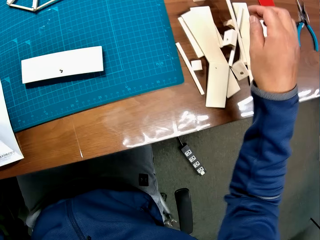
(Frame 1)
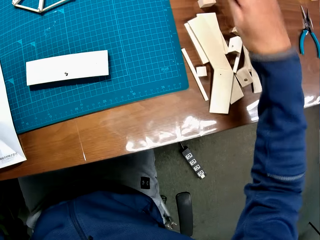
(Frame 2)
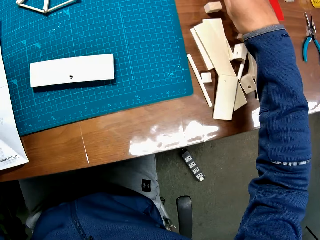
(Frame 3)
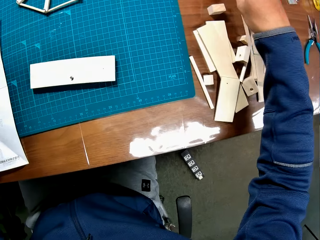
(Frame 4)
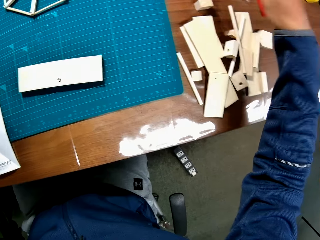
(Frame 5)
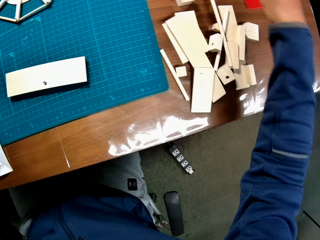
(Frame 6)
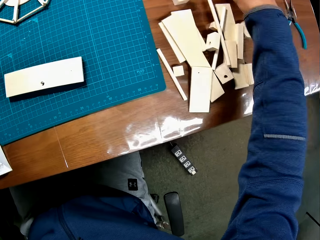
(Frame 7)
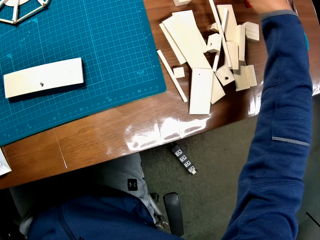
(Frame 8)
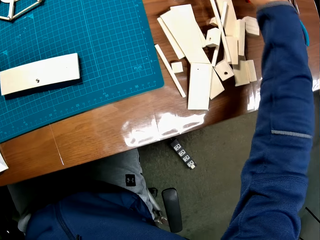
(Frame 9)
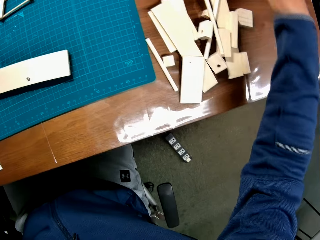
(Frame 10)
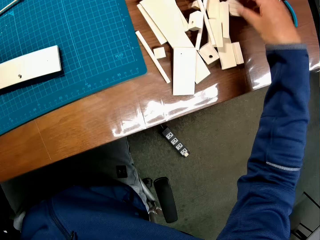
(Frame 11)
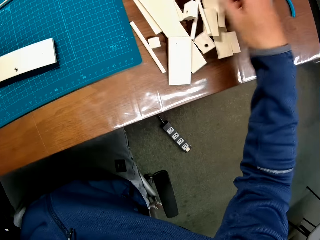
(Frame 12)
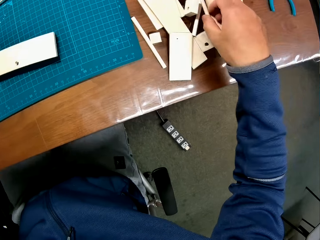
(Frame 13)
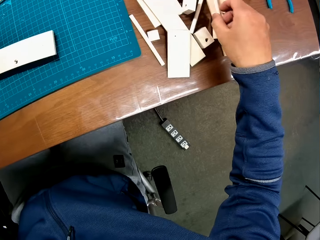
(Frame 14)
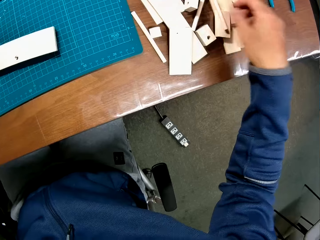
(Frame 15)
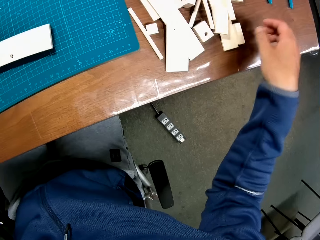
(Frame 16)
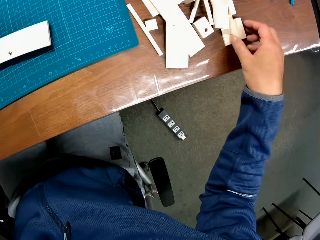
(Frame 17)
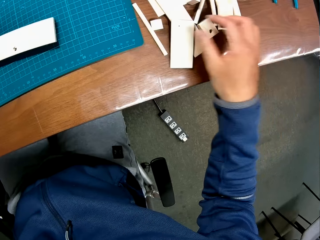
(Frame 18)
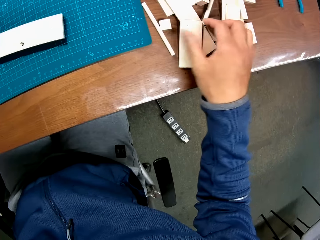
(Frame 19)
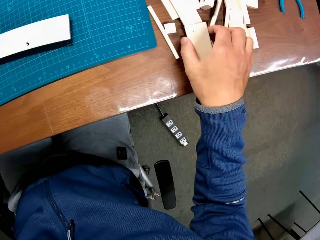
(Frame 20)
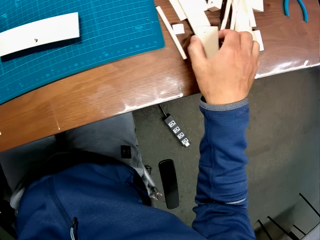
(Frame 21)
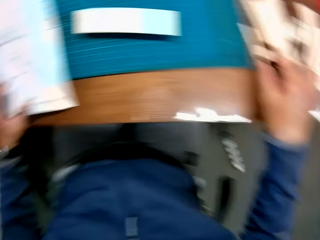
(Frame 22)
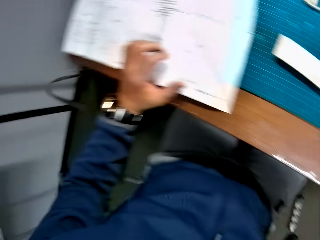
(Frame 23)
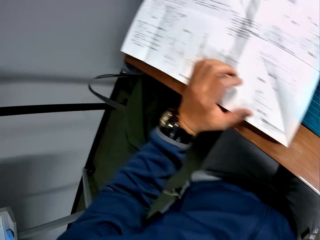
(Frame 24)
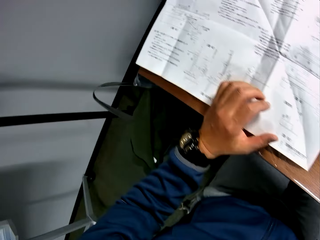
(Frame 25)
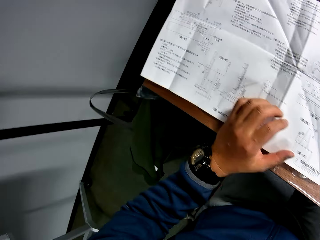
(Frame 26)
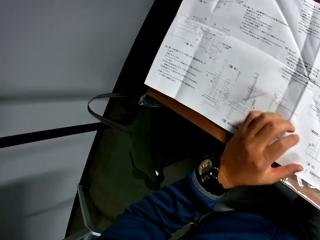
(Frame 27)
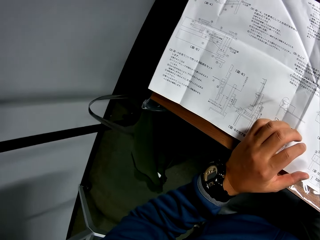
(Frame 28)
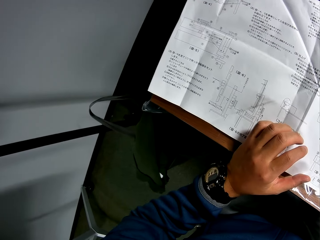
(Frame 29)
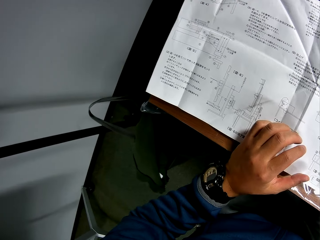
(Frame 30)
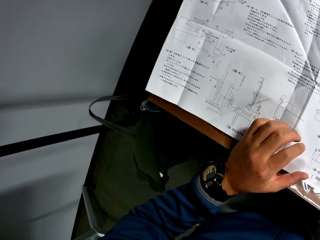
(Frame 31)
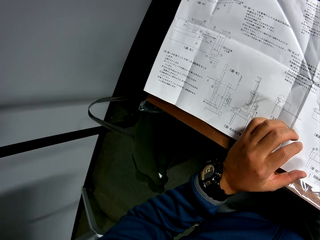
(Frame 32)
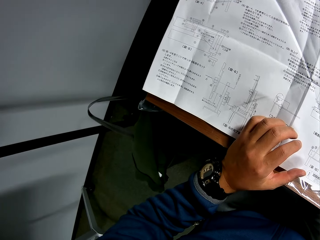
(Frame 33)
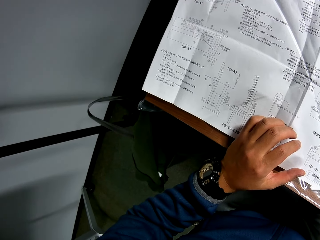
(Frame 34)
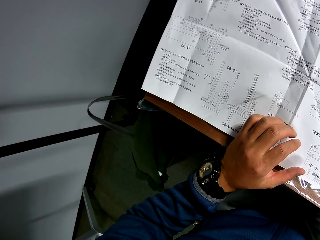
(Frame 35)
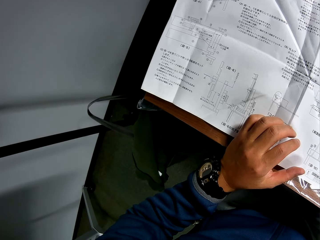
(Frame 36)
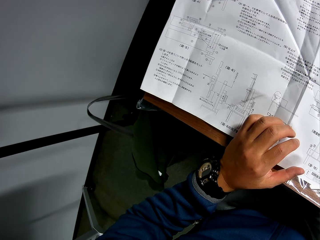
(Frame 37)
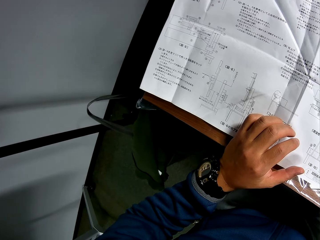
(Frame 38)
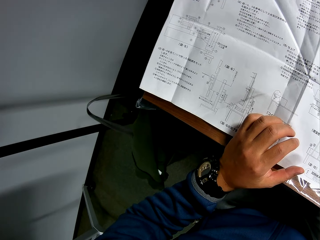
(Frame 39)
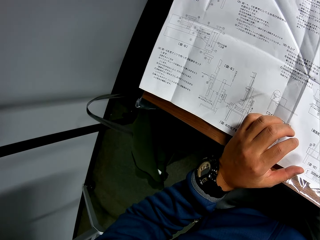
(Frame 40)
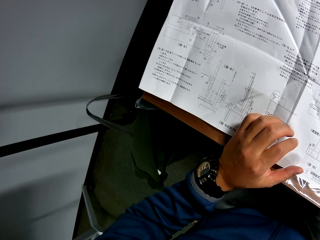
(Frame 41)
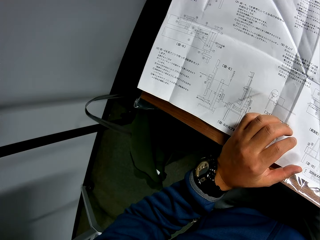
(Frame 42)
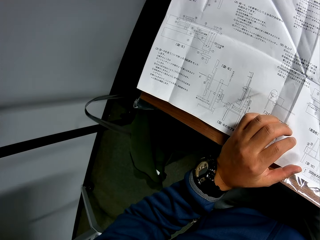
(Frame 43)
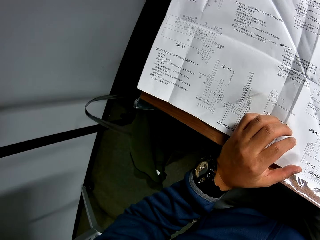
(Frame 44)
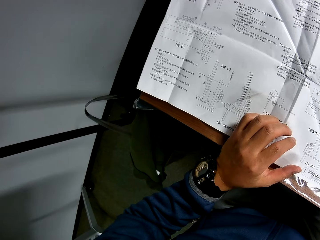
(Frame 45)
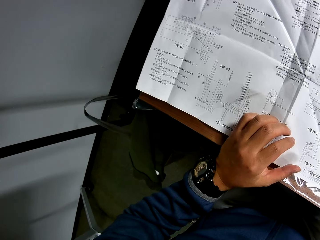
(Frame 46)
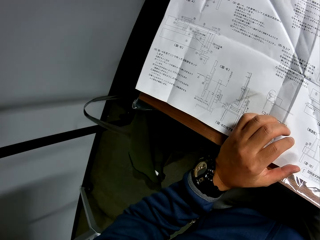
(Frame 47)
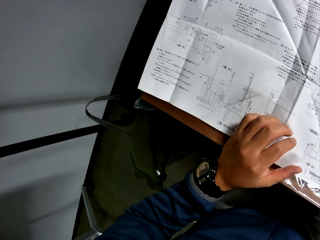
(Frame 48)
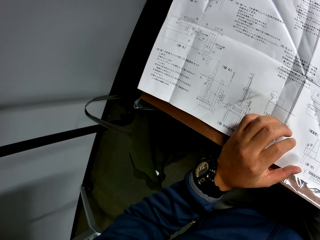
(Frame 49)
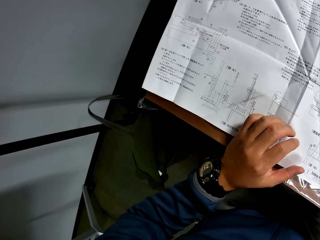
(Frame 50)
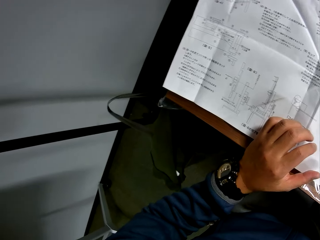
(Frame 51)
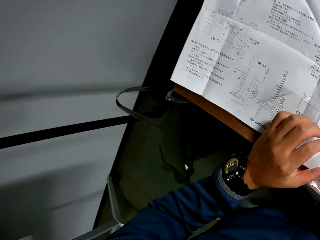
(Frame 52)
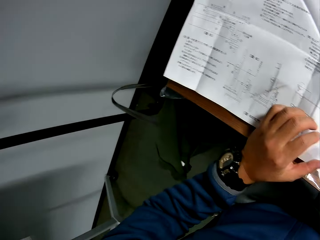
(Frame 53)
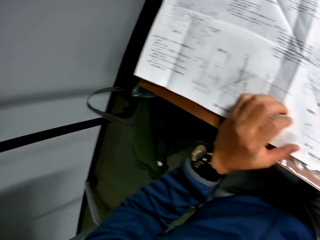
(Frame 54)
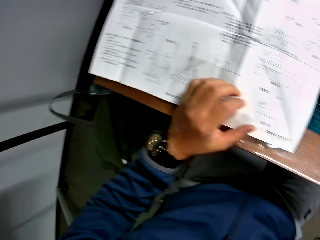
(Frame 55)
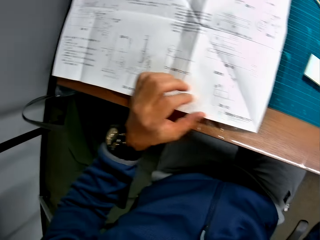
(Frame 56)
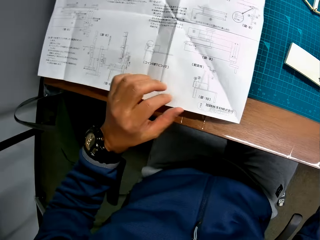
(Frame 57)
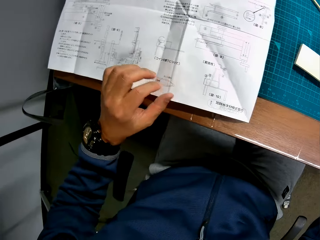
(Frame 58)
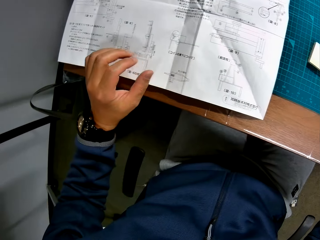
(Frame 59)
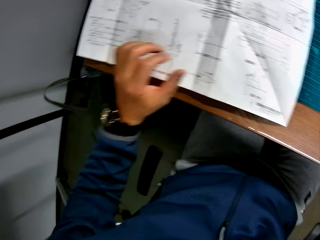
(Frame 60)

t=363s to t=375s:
The camera wearer touches the pieces of wood. He adjusts the pieces of wooden mechanical craft on the table. He reads from the manual in his hand.

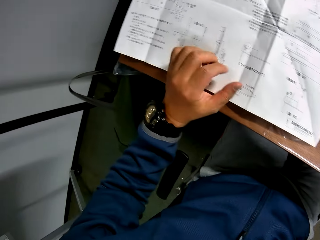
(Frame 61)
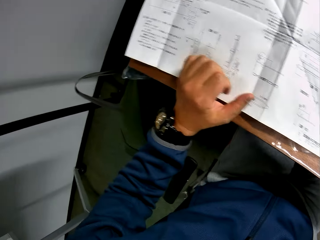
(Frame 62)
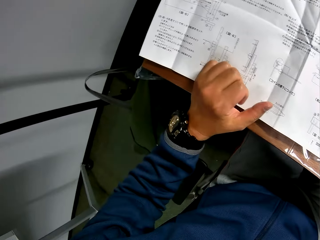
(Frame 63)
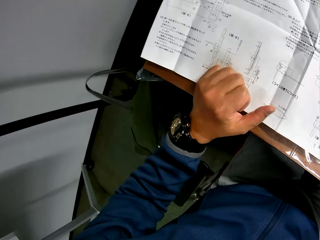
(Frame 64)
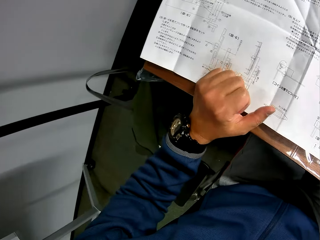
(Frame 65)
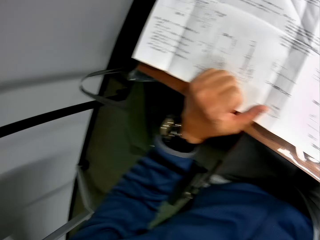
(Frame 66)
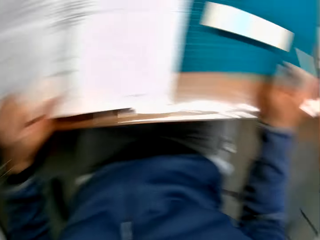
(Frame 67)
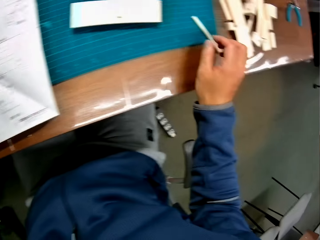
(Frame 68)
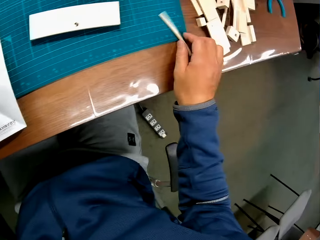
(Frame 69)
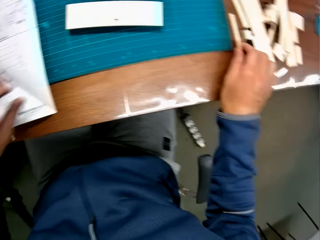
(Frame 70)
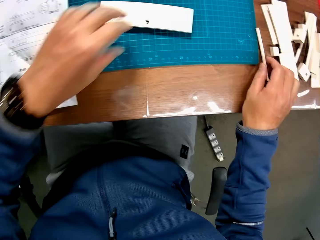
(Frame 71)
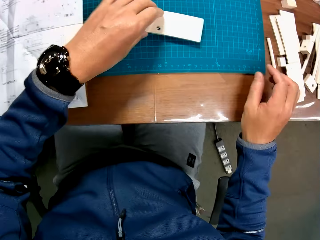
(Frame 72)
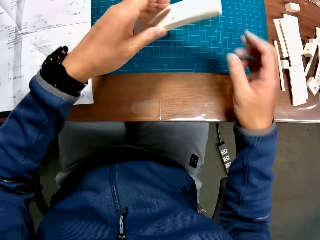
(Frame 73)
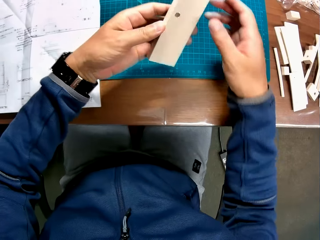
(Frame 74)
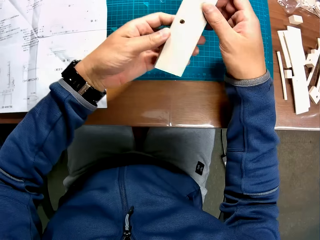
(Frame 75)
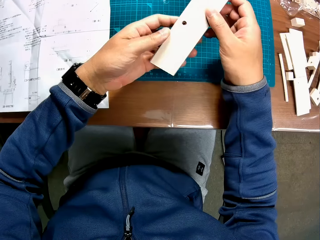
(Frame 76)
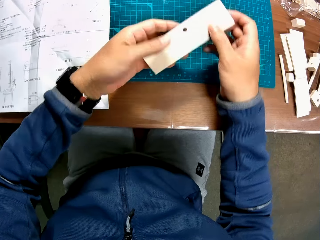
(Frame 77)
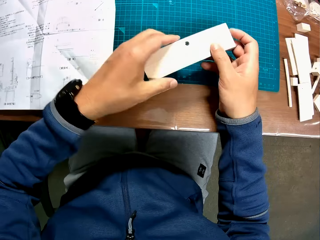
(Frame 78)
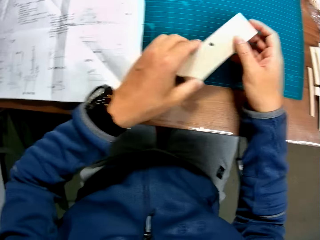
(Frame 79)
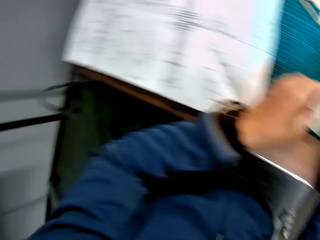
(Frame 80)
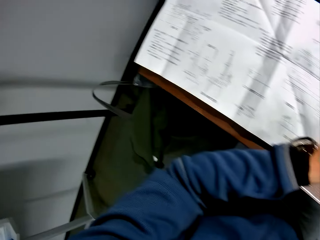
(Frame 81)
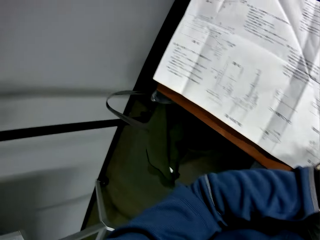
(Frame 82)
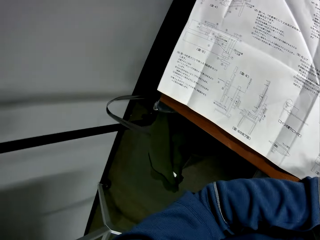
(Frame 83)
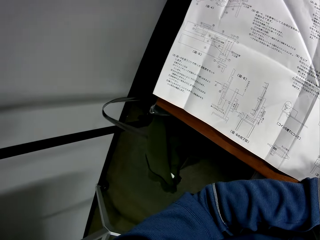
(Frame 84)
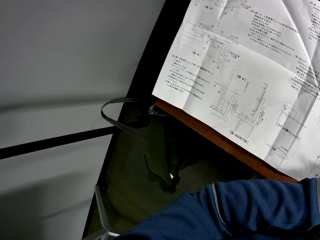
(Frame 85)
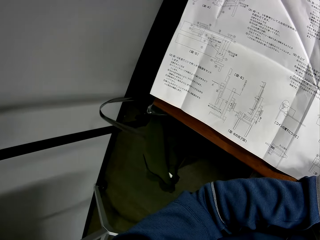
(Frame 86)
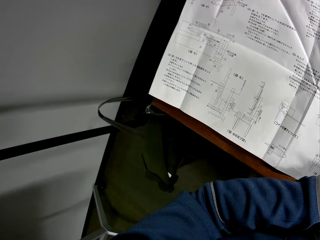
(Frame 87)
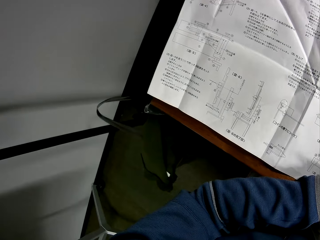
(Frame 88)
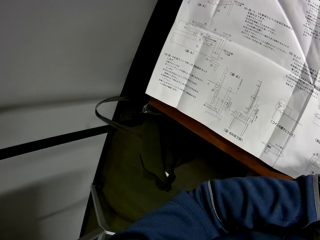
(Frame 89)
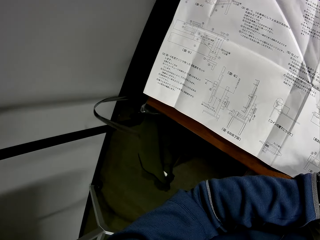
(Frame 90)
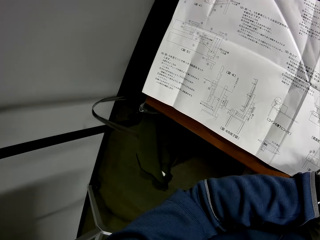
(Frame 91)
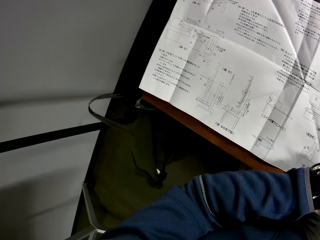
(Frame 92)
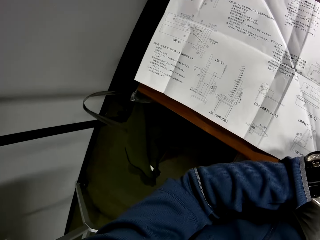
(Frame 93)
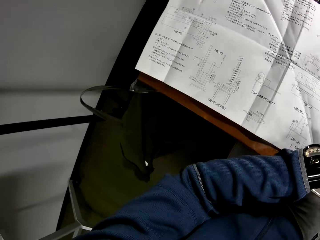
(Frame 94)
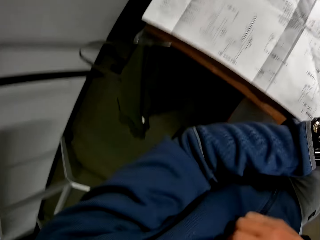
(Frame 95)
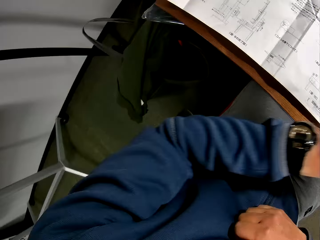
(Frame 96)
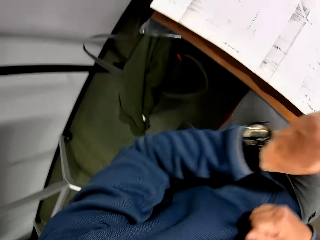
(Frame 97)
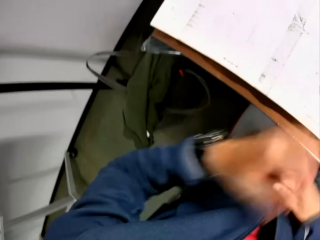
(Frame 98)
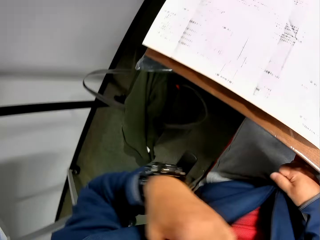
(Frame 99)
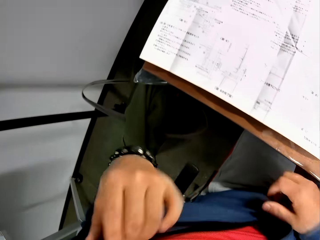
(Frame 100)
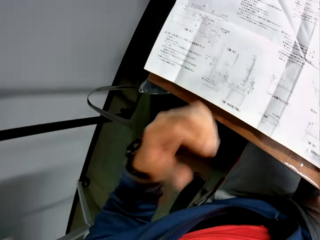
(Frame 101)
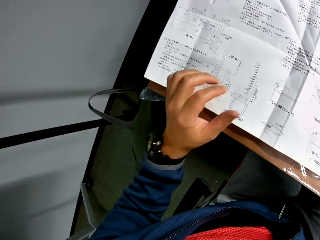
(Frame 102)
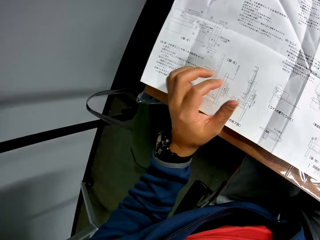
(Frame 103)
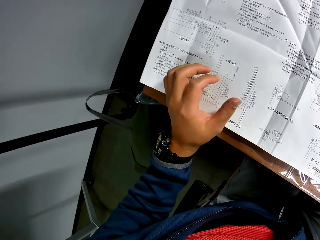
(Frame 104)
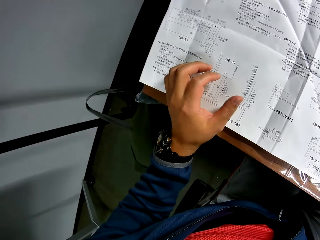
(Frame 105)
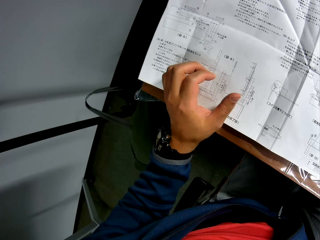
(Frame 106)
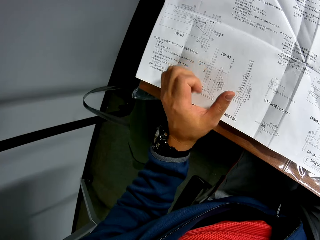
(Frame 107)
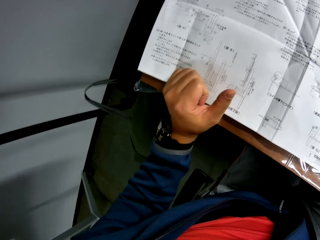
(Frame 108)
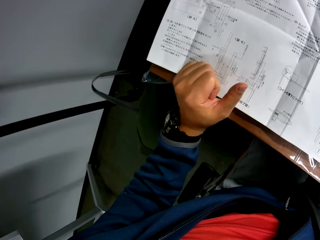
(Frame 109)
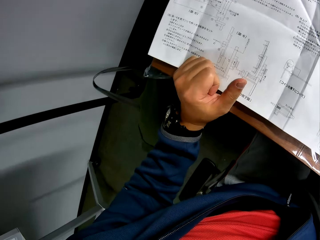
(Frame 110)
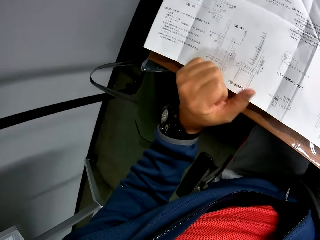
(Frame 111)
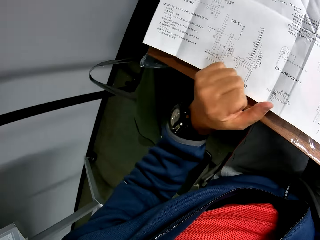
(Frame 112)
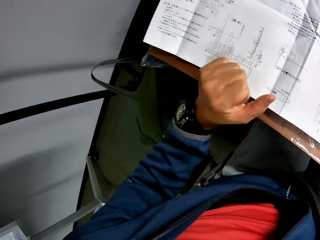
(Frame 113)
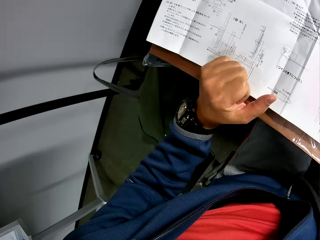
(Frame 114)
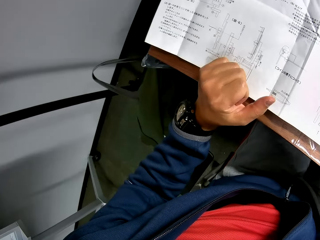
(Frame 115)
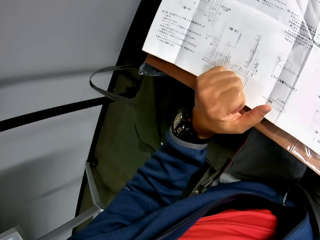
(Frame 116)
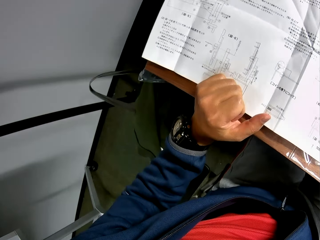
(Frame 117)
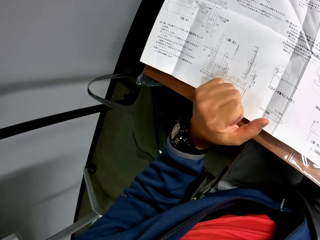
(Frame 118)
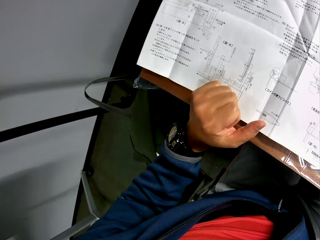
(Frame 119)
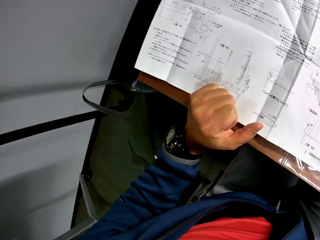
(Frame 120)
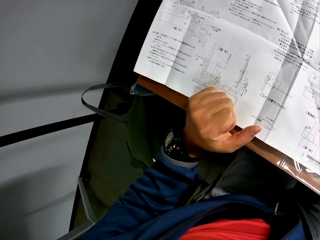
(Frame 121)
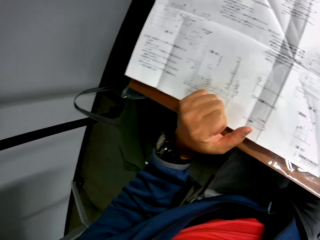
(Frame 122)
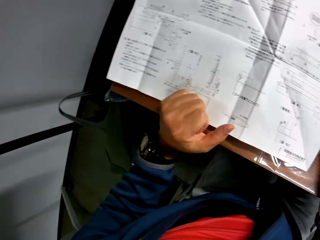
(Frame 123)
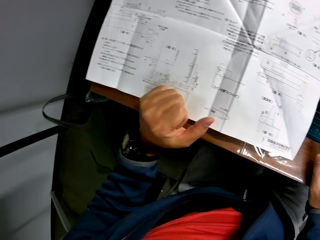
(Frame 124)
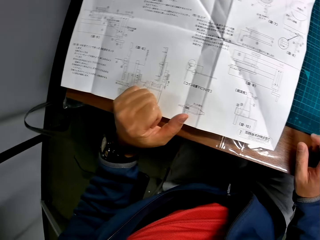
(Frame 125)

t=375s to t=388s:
The camera wearer takes the piece of wood. He adjusts the piece of wooden mechanical craft on the sheet. He reads from the manual in his hand. He unzips his cloth with both hands. He reads from the manual in his hand.
